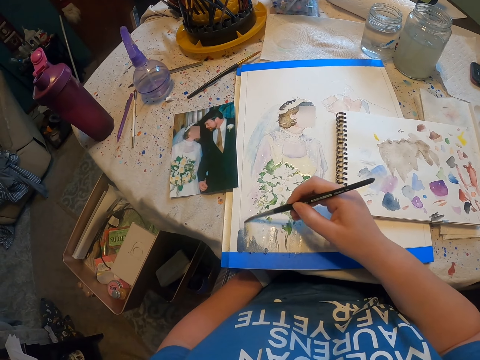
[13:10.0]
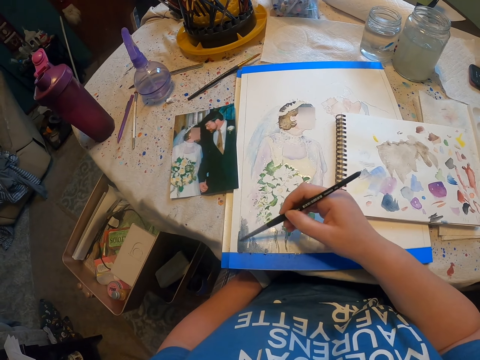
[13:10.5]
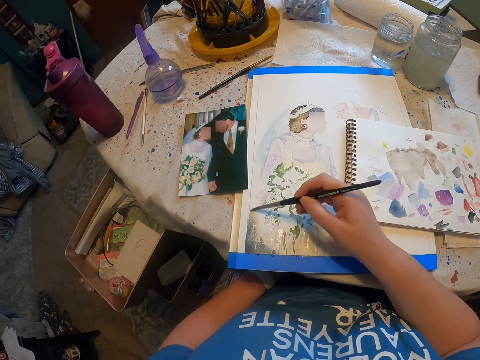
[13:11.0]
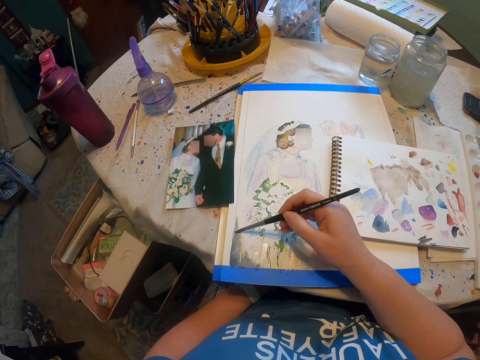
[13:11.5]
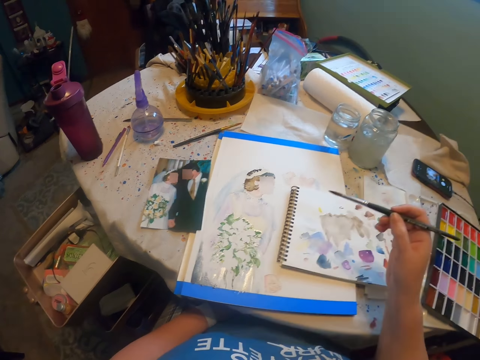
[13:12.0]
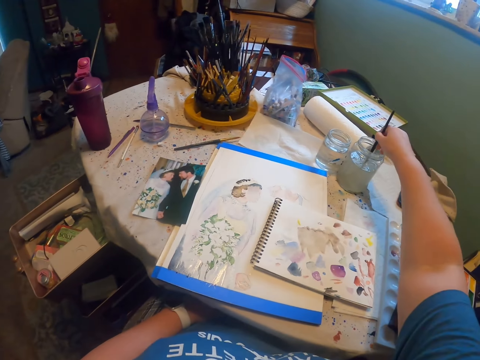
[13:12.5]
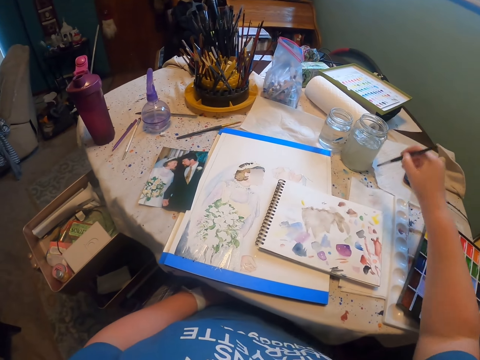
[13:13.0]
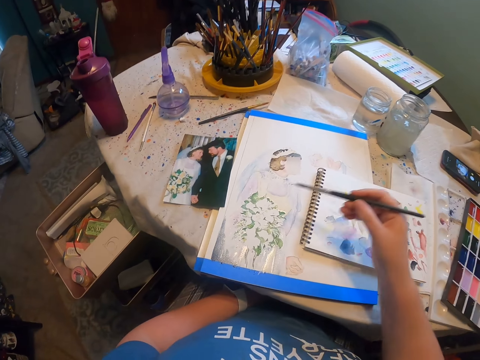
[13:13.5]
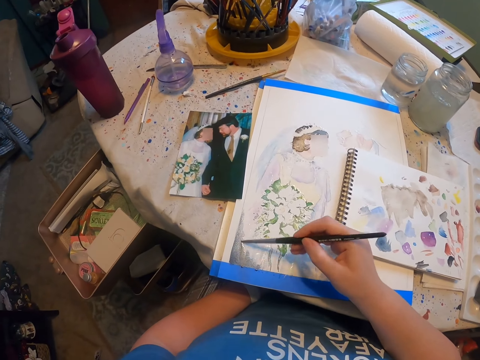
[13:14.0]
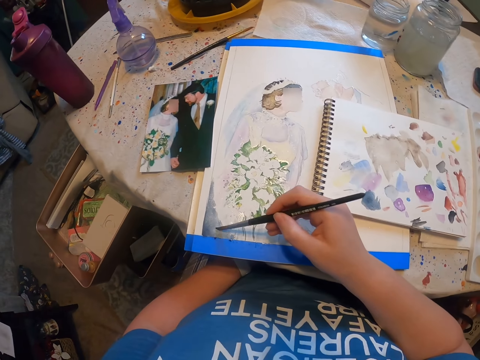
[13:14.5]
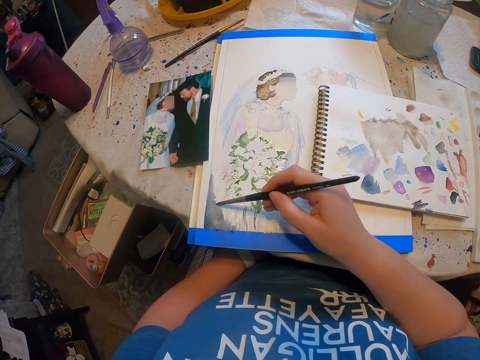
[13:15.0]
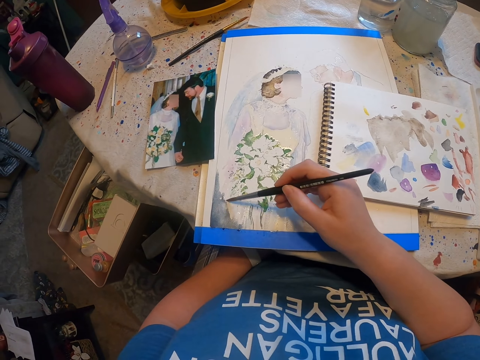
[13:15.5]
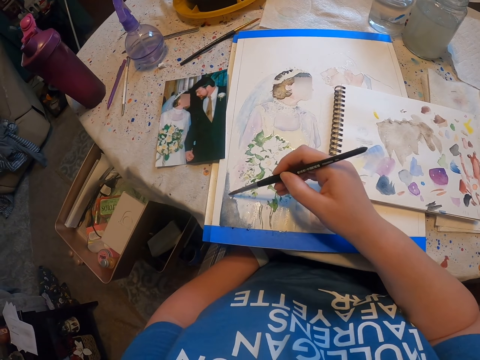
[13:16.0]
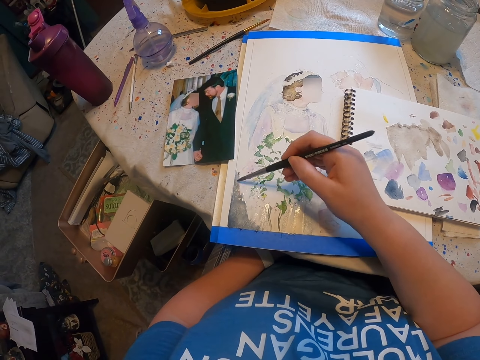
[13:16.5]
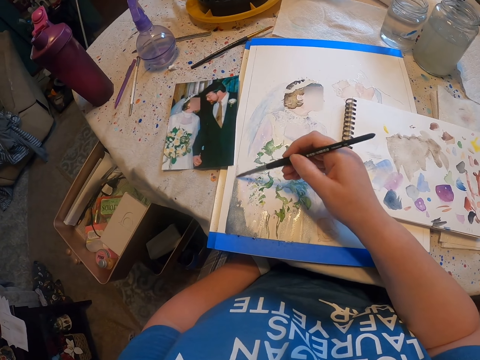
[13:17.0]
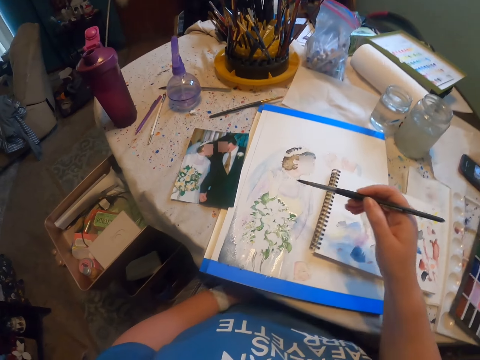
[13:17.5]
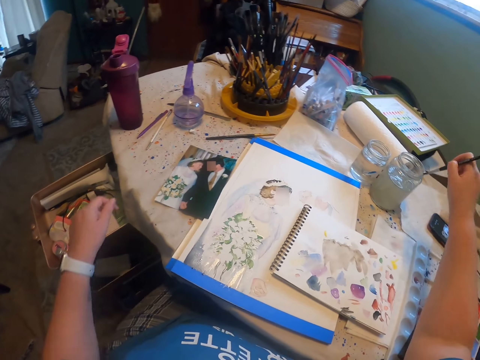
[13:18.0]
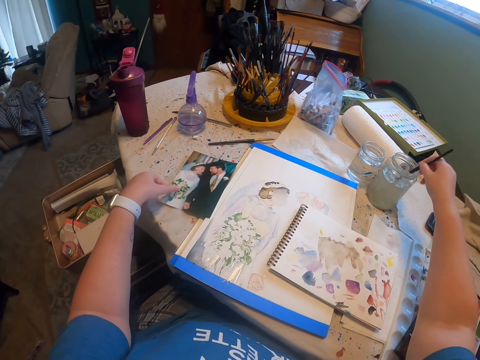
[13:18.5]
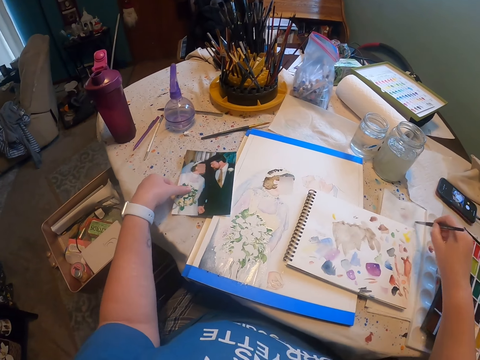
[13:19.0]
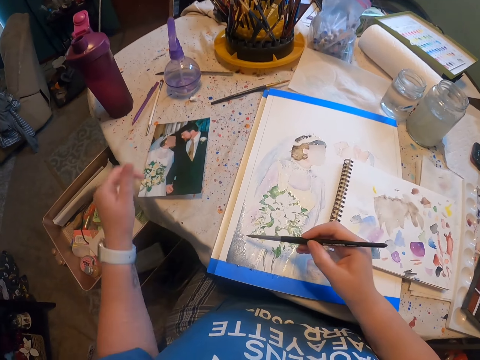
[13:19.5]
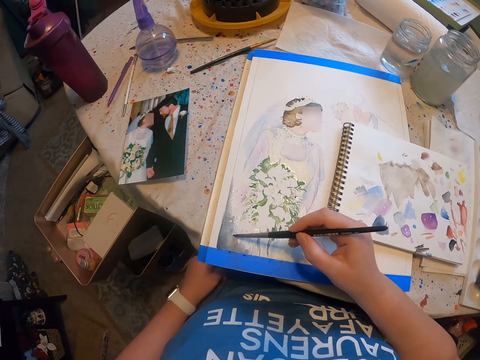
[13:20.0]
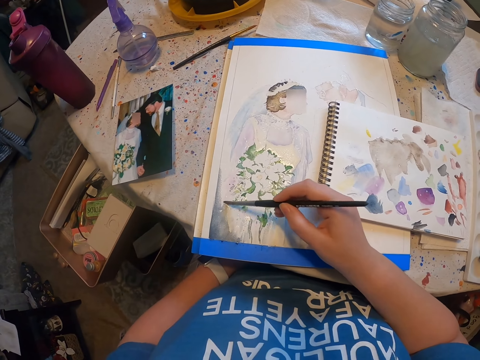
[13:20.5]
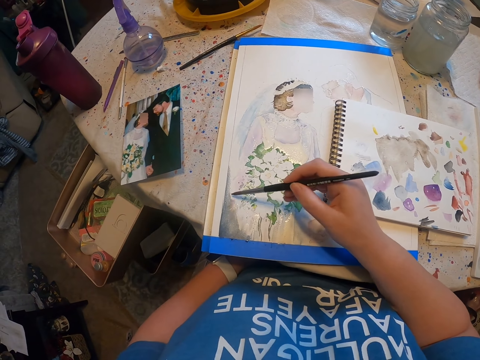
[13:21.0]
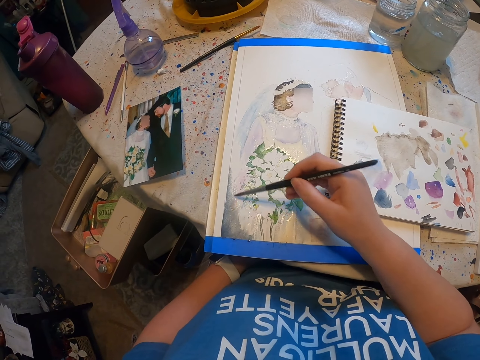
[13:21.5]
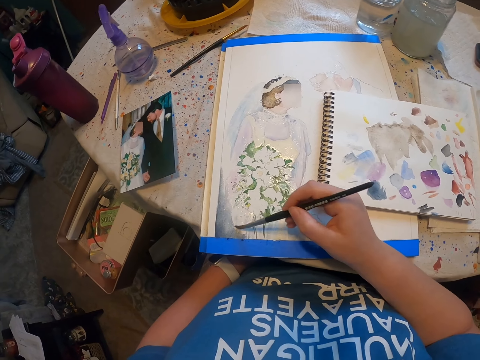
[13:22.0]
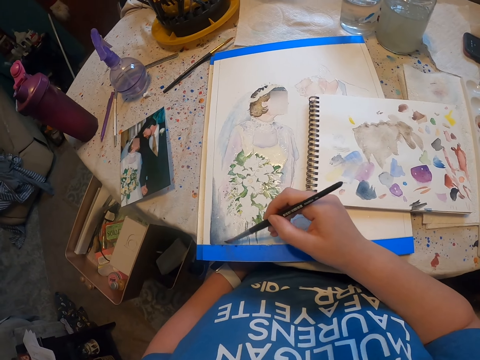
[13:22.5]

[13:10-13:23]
The camera wearer rinses a paint brush in a tin. They paint a craft paper with the paint brush. They rinse the paint brush in the tin. They paint the craft paper with the paint brush and move a picture.

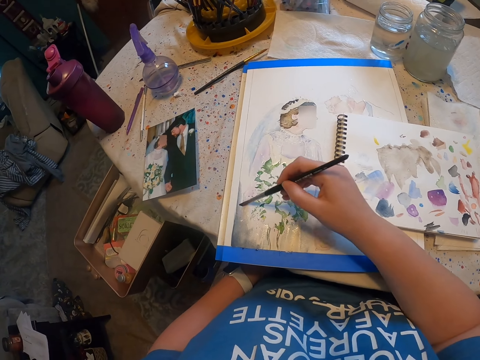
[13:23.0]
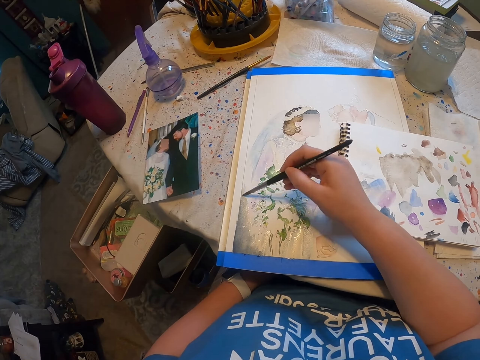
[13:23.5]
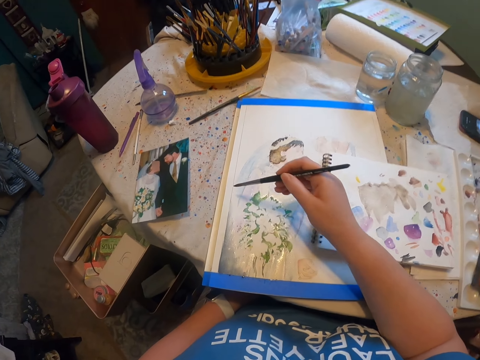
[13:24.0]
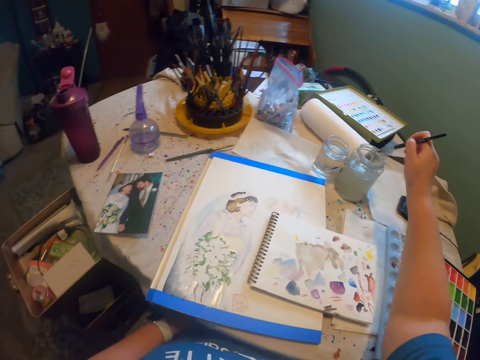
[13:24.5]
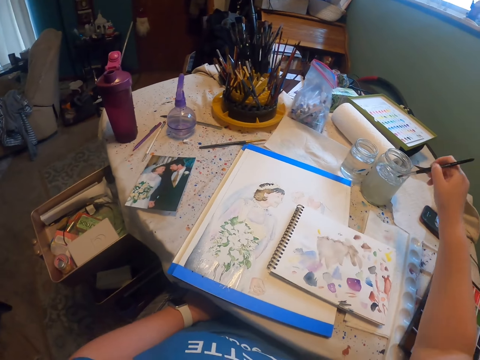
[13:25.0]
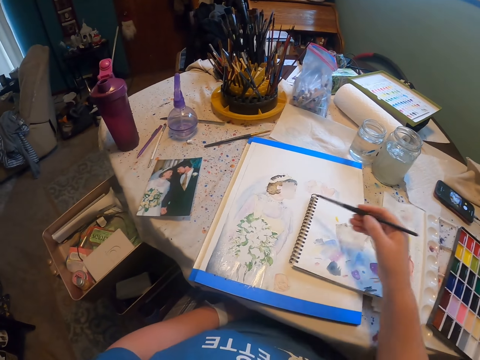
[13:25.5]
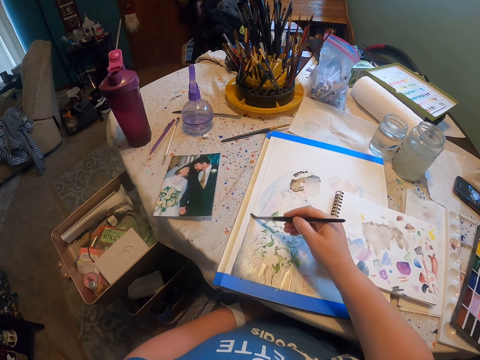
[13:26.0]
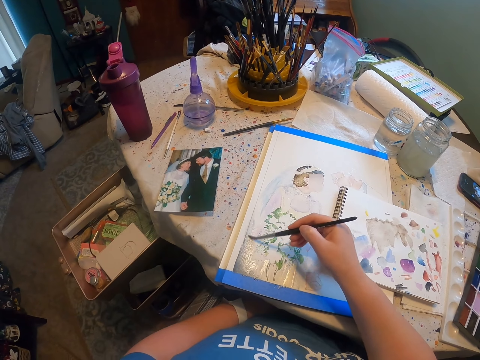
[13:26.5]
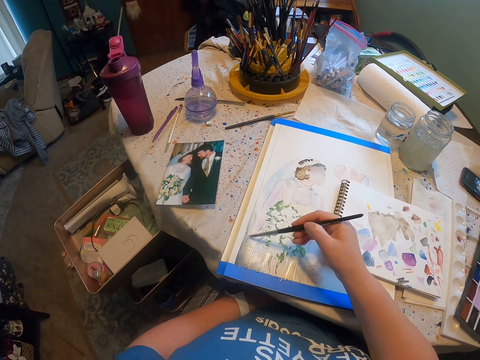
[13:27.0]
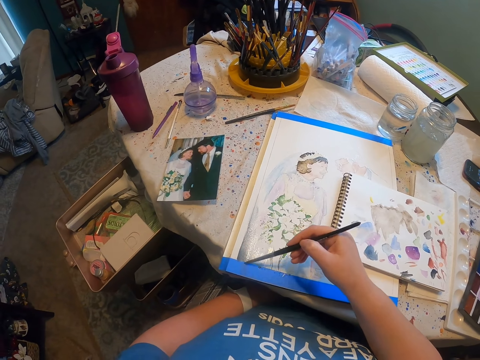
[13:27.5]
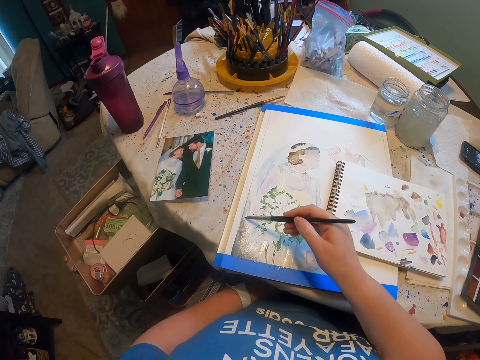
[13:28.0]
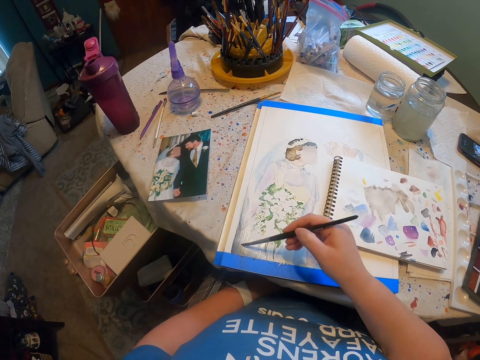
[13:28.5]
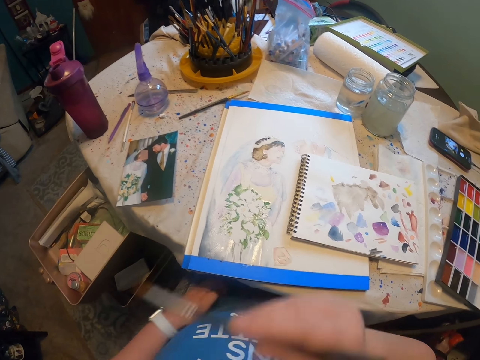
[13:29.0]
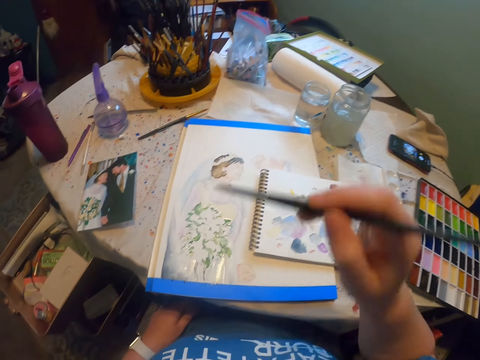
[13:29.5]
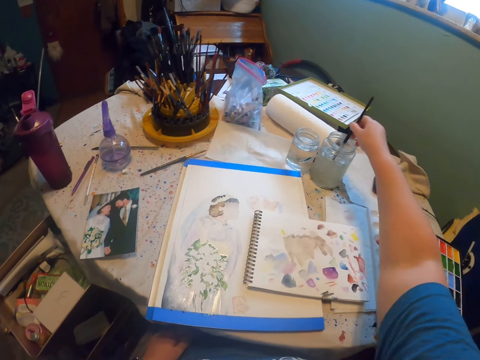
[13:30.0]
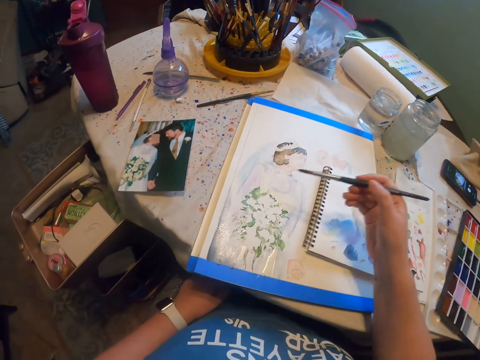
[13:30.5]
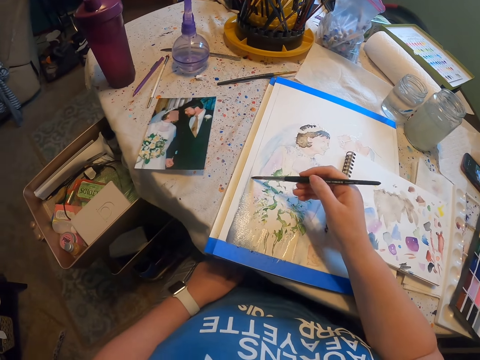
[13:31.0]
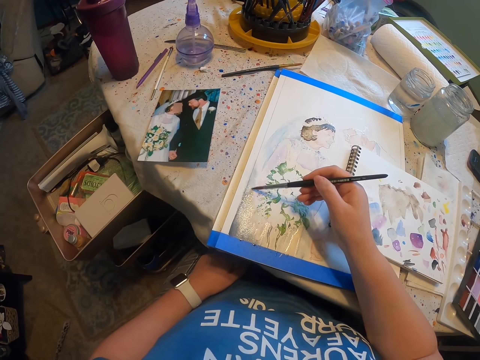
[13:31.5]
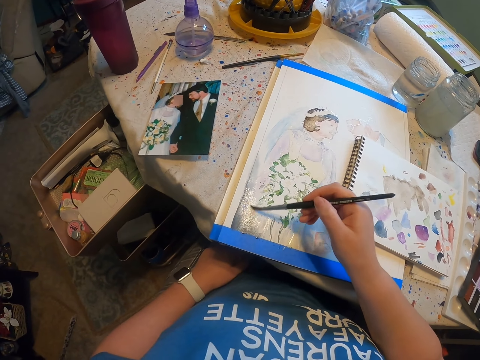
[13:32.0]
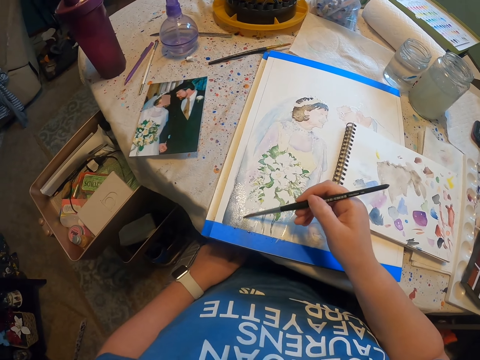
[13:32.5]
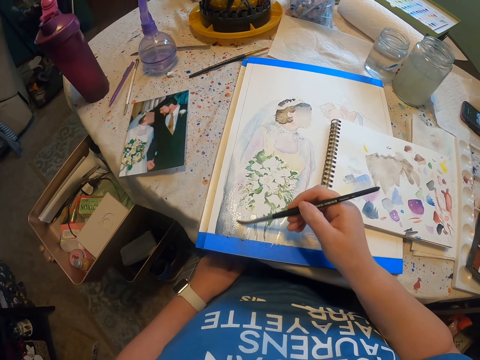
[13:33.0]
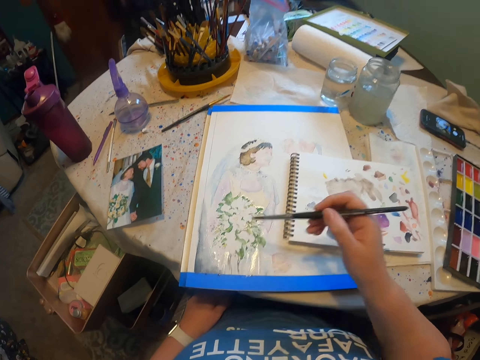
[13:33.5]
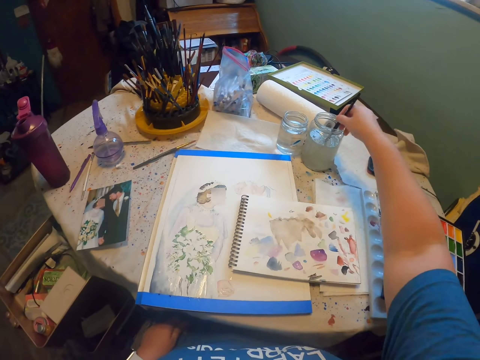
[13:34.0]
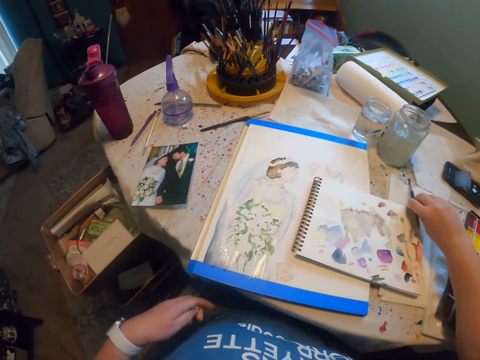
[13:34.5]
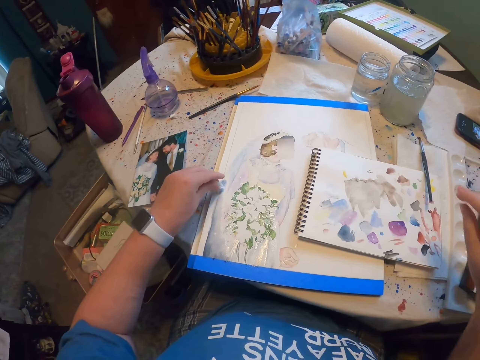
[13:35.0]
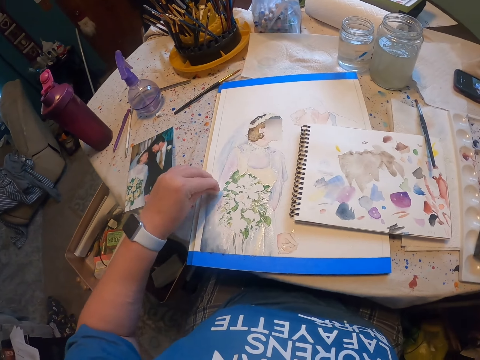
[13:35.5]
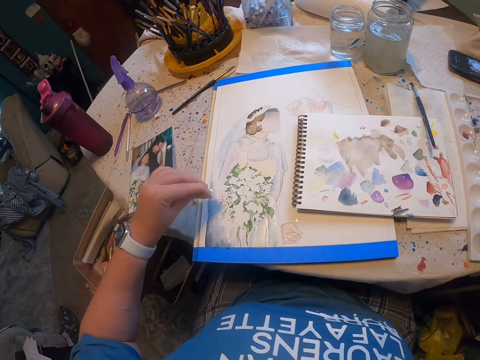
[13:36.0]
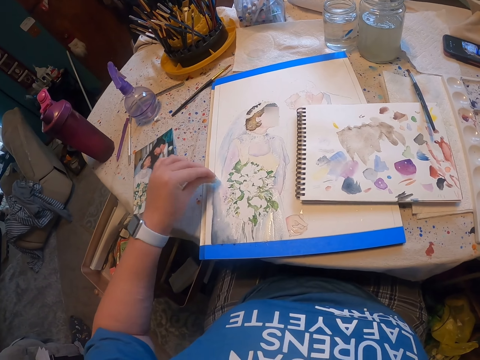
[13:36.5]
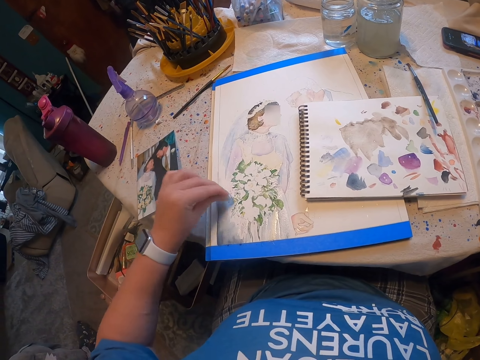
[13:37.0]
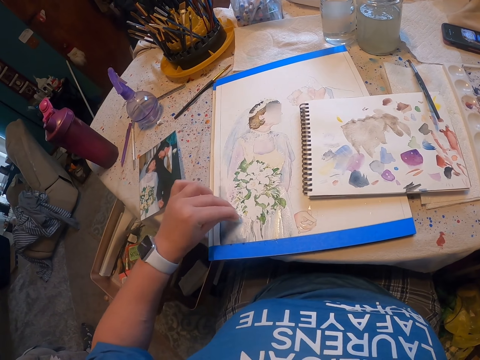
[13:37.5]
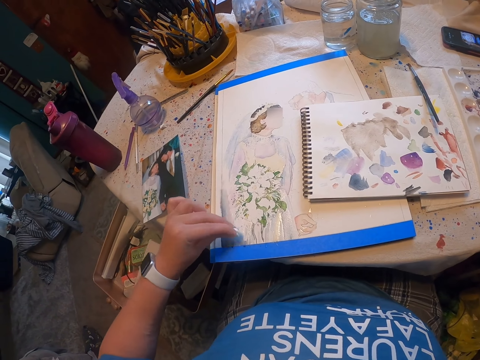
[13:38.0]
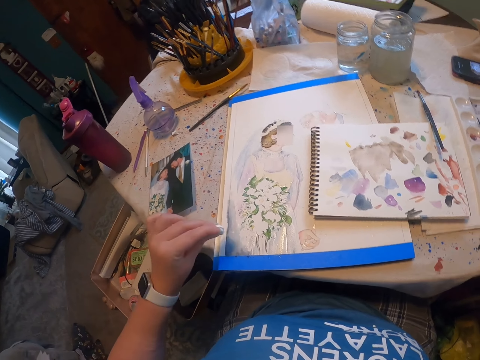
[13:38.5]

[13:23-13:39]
The camera wearer rinses a paint brush in a tin. They paint a craft paper with the paint brush. They rinse the paint brush in the tin. They paint the craft paper with the paint brush. They rinse the paint brush in the tin. They put down the paint brush. They wipe the craft paper with a tissue.
